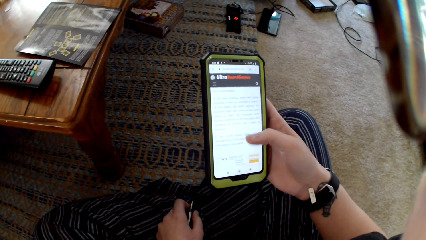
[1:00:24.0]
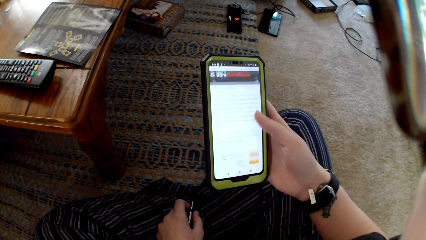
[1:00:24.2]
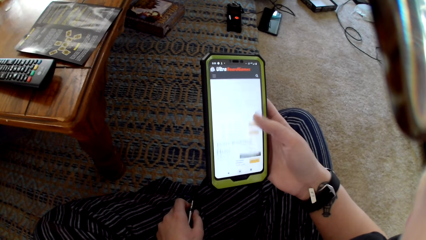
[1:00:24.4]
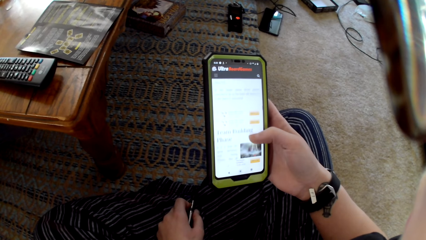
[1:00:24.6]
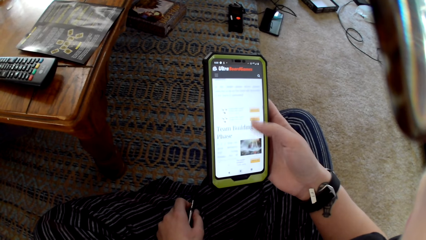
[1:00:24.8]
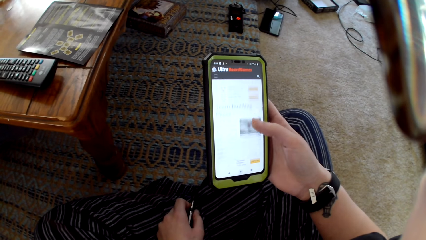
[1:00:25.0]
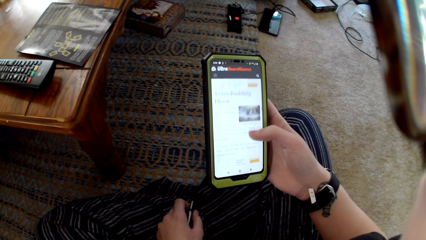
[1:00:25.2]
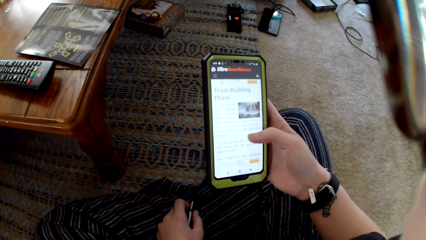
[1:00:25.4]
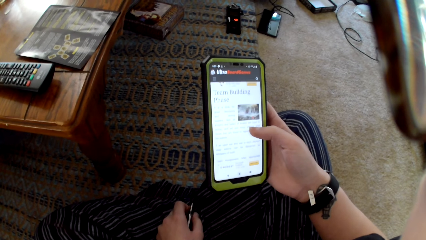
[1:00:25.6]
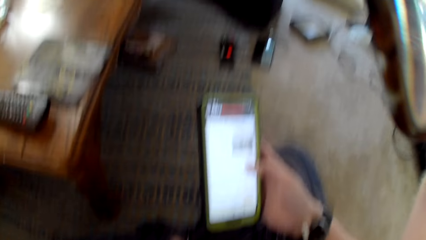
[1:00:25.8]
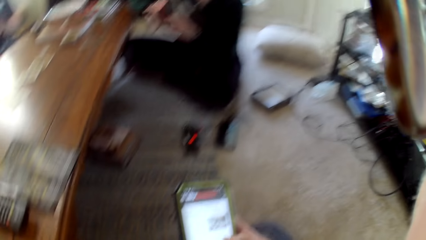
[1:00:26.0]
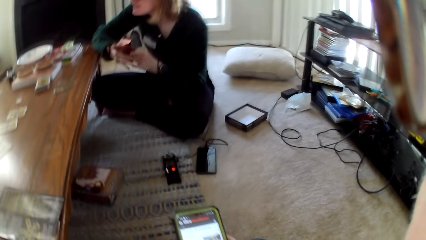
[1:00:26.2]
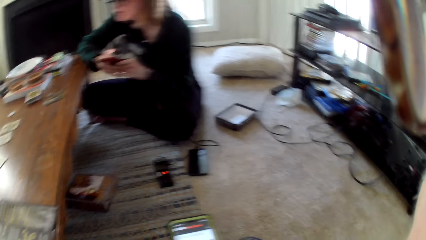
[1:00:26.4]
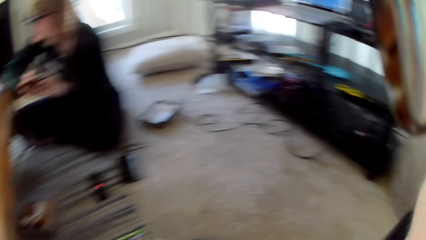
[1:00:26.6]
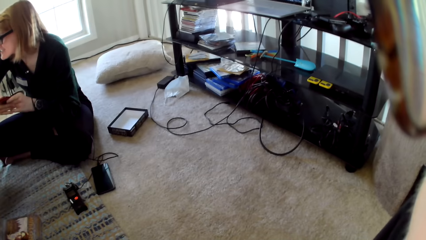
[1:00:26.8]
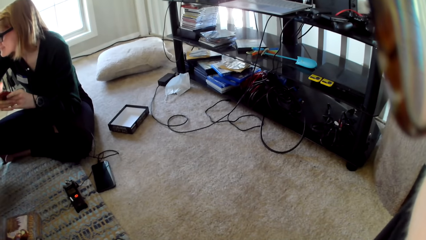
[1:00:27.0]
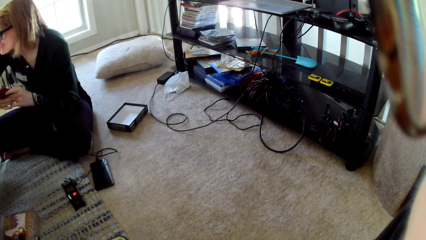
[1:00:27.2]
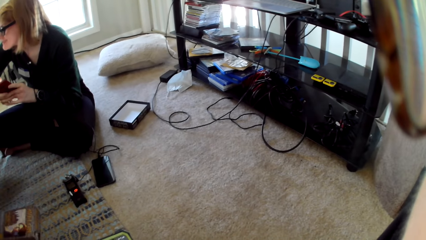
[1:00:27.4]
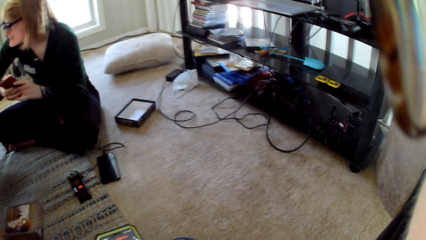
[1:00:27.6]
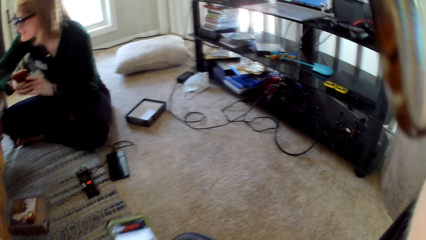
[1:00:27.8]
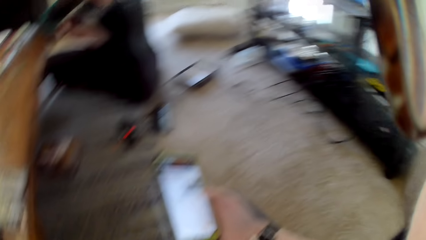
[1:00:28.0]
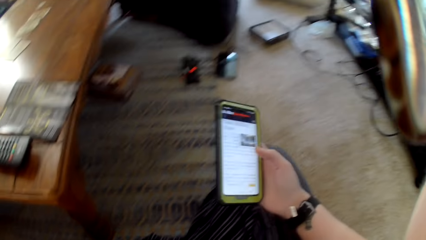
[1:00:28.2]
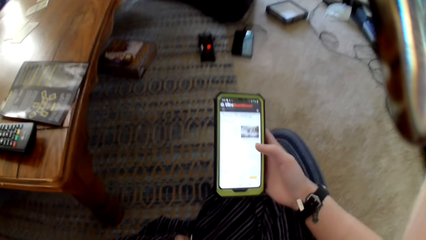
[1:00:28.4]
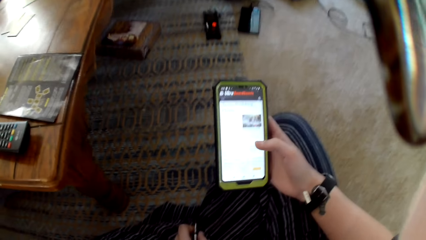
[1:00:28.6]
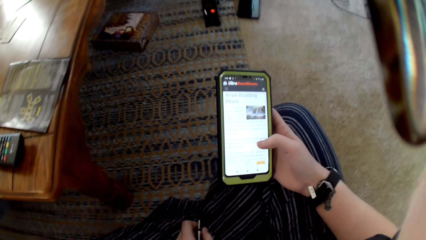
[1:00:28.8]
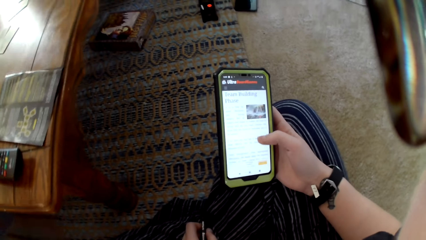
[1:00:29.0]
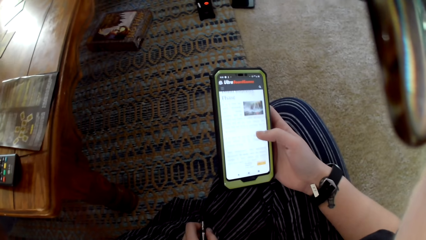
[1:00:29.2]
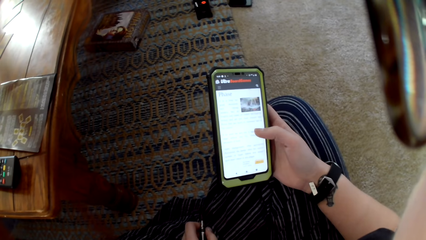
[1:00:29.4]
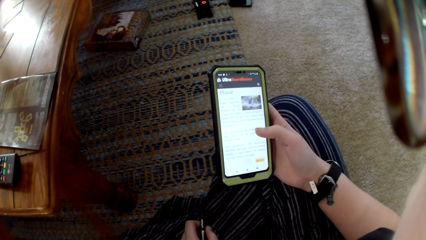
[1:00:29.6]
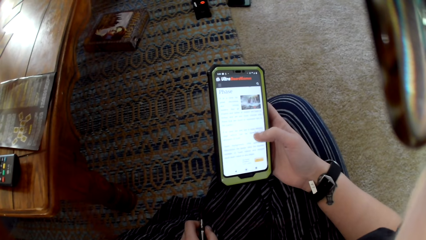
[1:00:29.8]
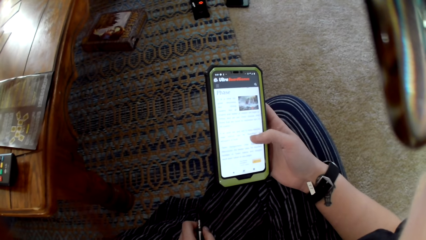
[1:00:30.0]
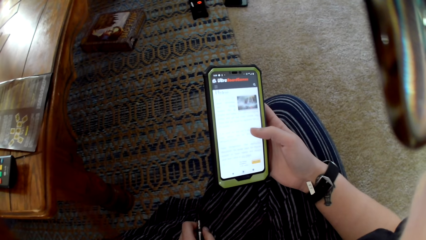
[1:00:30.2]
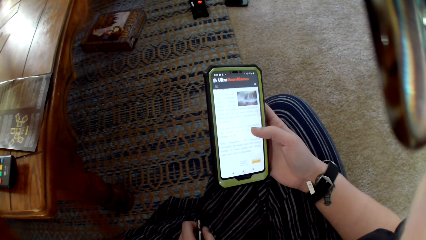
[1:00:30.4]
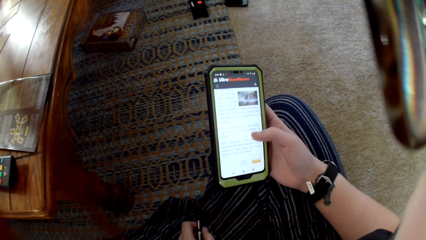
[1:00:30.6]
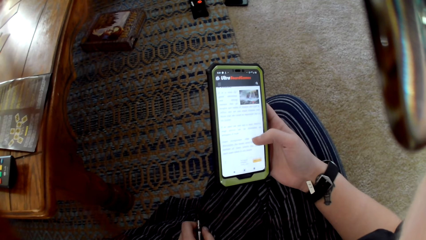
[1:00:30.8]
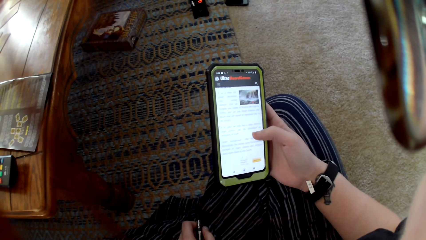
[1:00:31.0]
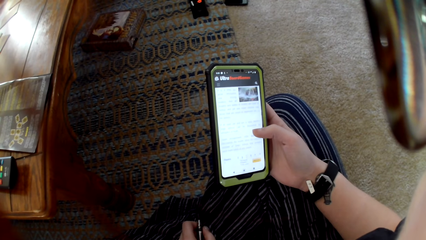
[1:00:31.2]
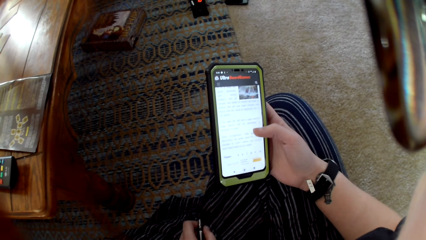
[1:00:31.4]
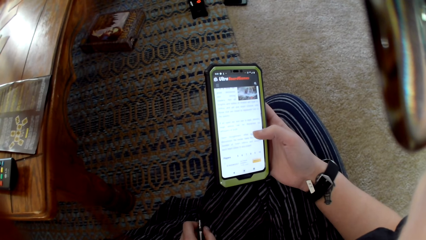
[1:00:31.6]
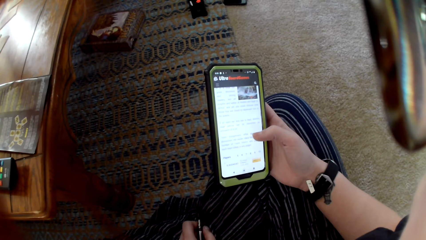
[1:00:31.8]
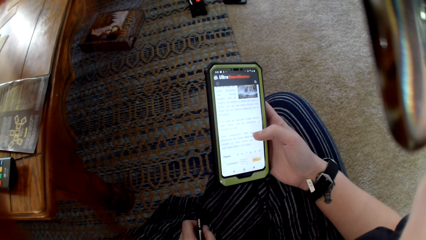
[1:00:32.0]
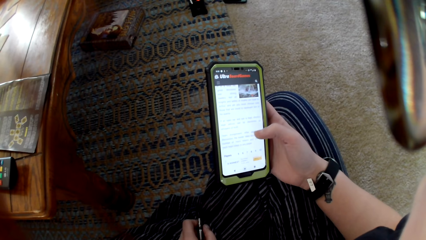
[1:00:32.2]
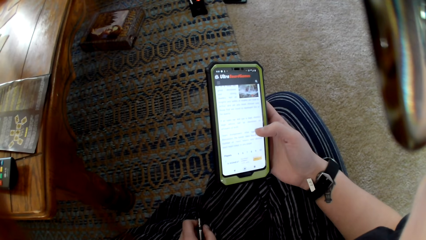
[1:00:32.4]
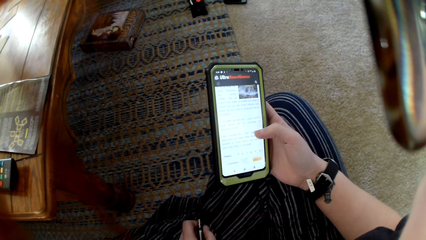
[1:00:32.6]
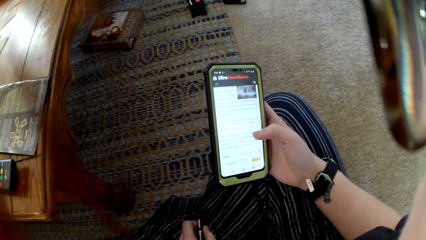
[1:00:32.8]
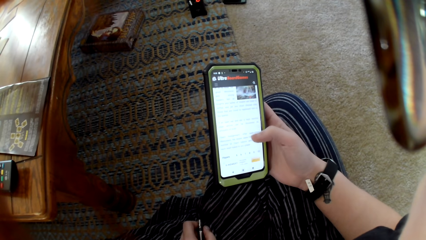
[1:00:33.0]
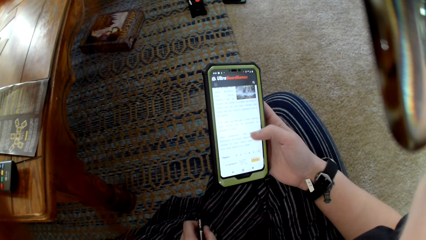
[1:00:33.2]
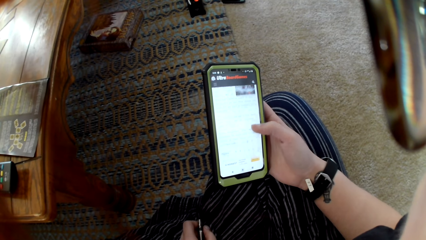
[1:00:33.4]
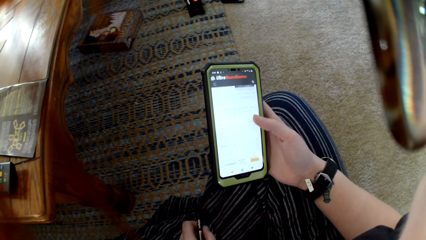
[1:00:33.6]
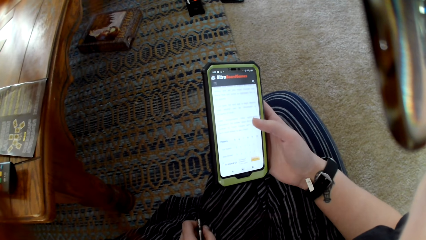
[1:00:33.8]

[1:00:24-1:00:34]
A person uses a phone. The camera wearer uses a phone.

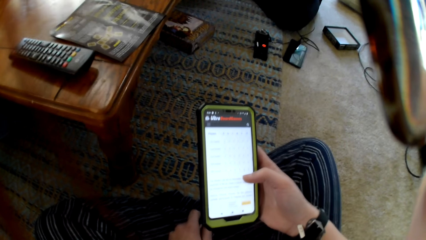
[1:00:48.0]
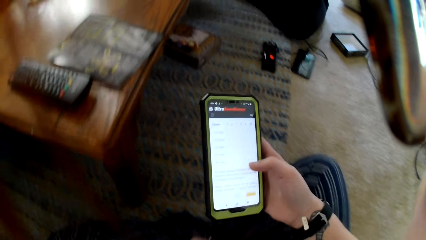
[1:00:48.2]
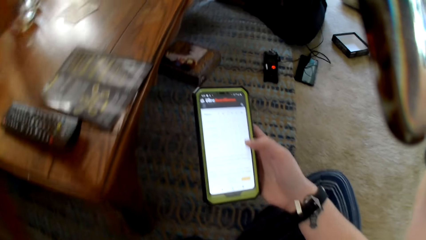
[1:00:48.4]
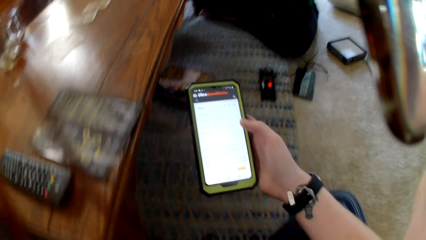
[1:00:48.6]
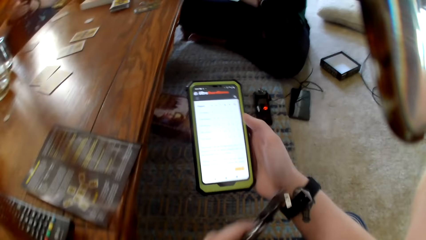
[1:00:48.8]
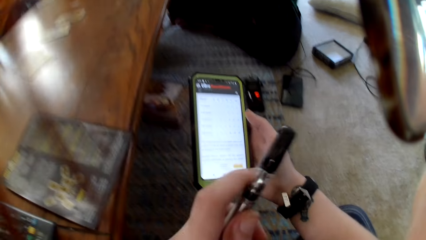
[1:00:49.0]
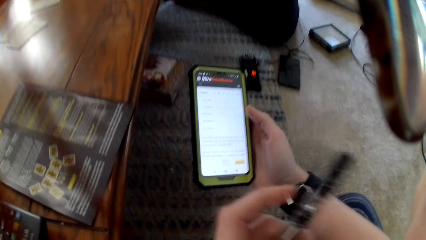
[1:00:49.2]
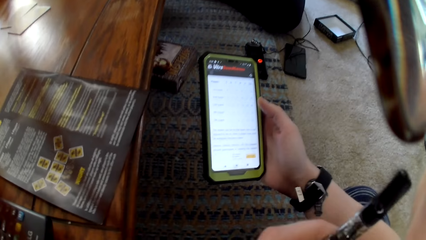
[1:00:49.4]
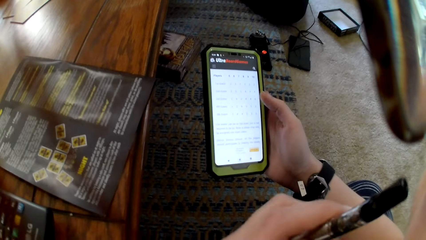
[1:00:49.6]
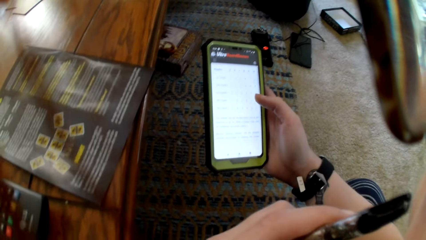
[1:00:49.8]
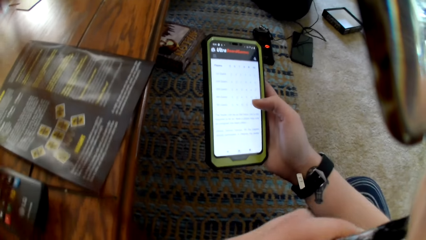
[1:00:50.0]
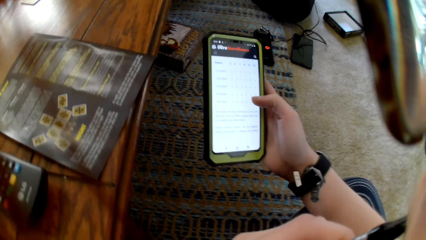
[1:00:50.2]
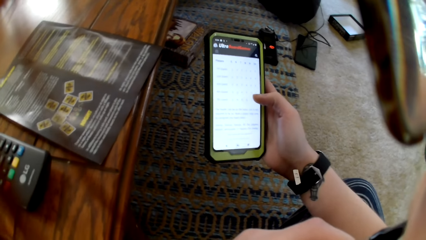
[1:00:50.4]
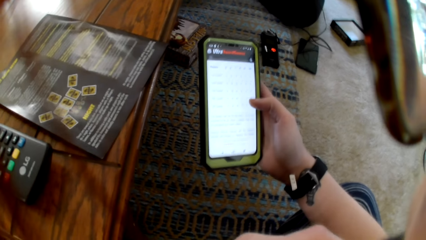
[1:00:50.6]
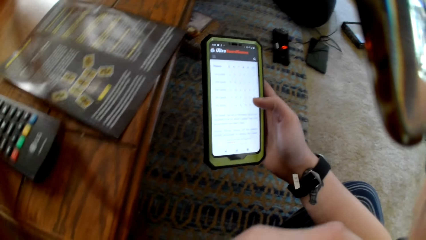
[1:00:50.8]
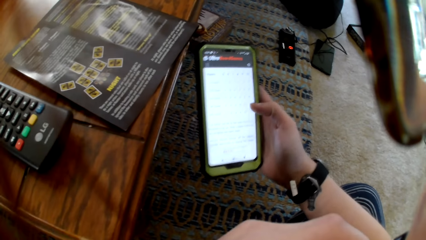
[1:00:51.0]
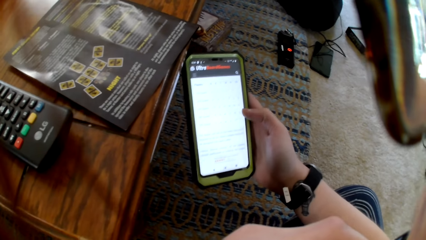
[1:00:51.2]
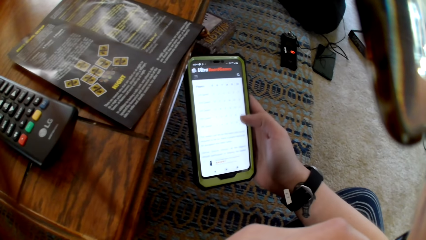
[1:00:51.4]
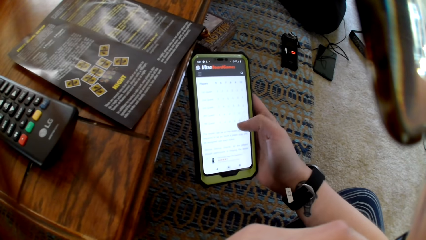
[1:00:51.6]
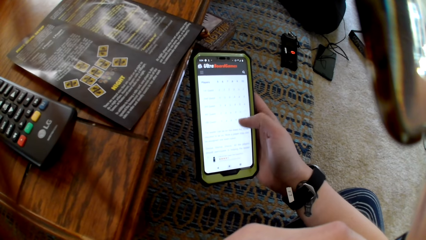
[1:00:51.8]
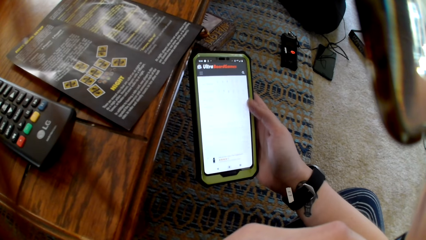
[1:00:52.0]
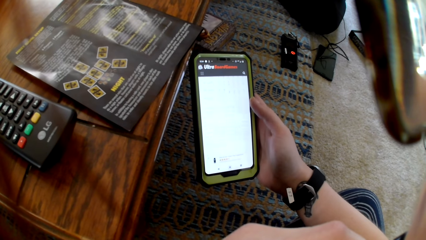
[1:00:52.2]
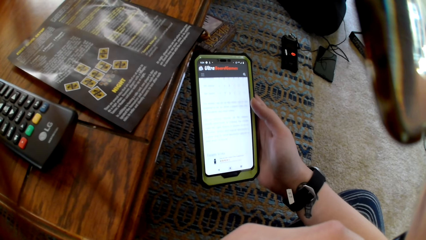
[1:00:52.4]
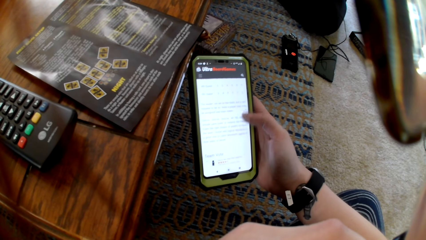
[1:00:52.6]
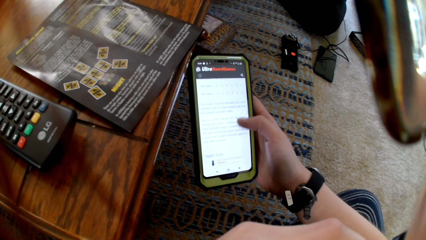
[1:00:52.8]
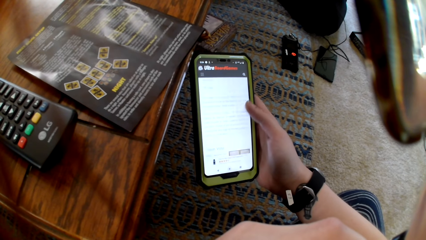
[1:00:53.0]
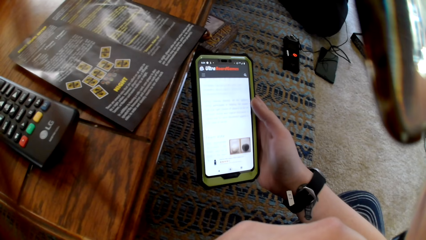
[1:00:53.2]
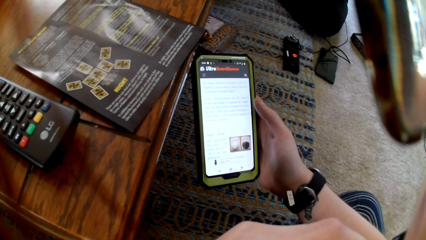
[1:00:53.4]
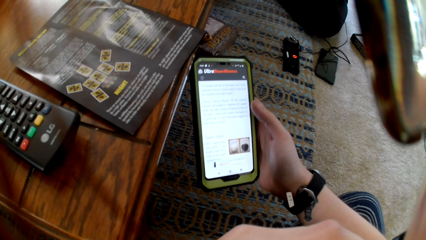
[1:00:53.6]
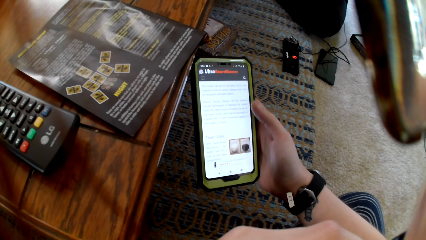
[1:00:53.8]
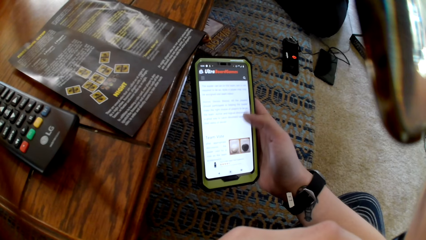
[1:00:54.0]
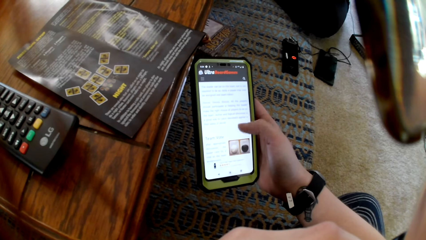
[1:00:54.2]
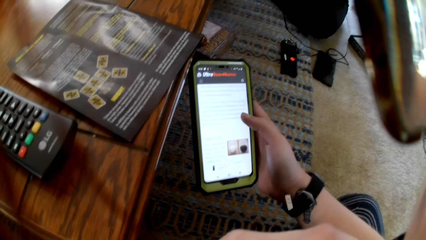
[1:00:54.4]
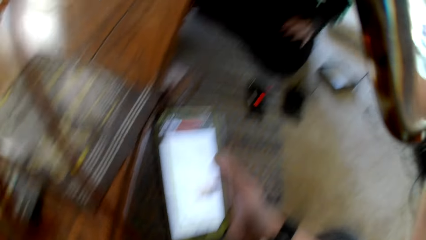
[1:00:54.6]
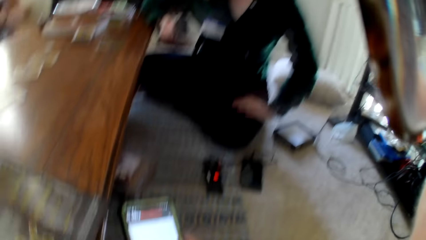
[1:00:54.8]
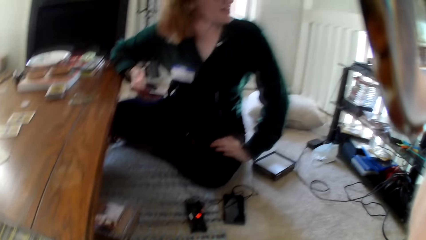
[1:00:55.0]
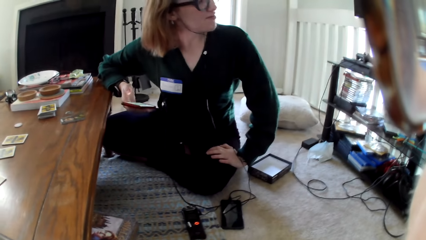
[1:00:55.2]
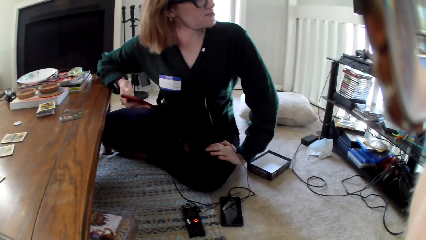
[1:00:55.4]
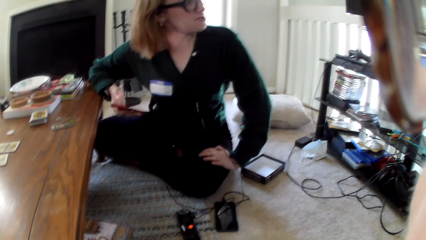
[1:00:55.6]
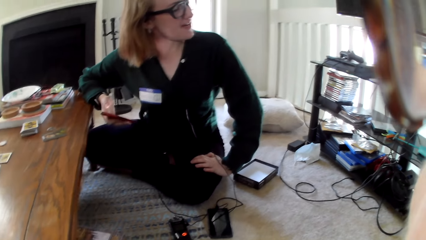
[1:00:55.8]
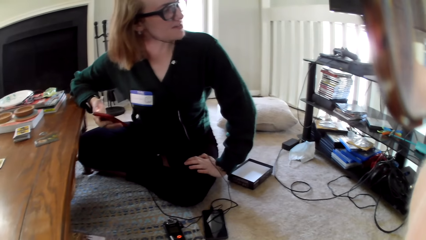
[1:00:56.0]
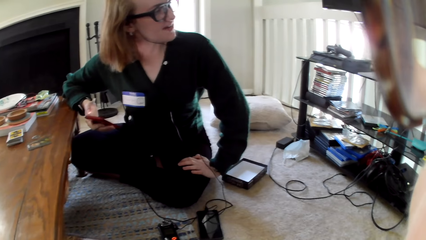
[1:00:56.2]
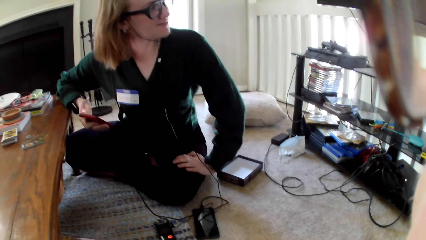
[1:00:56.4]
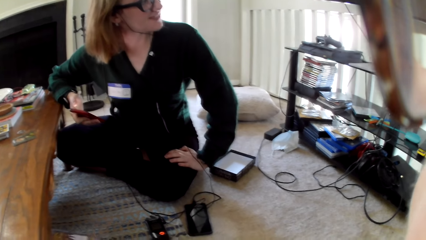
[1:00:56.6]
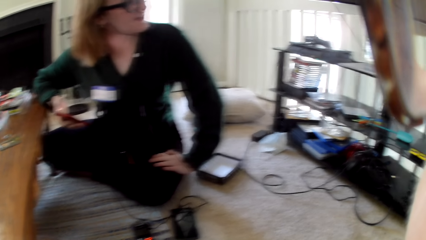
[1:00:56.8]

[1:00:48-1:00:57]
The camera wearer holds a pen. A woman holds a phone.
